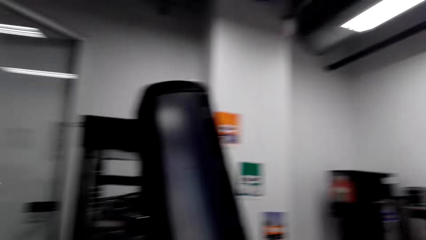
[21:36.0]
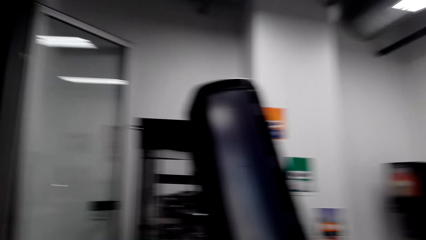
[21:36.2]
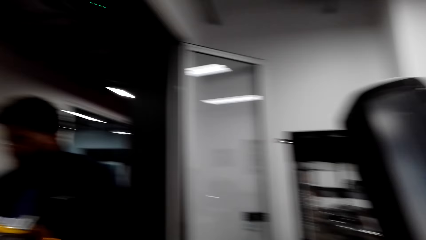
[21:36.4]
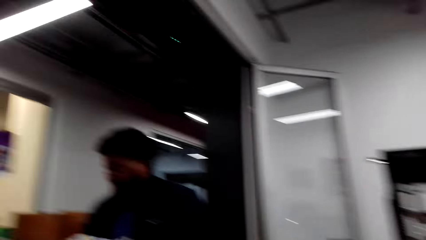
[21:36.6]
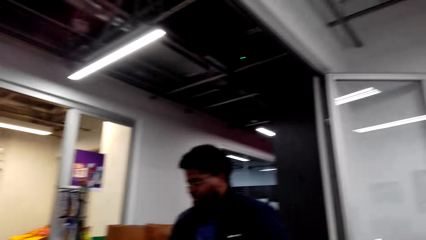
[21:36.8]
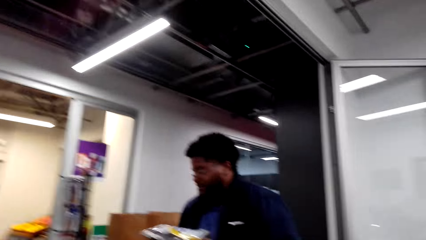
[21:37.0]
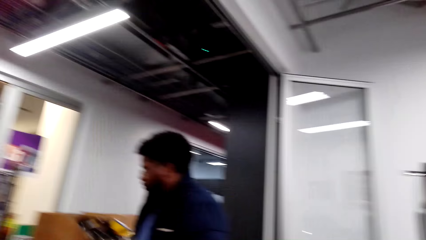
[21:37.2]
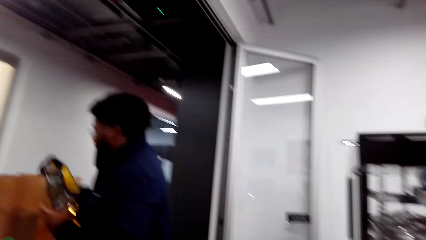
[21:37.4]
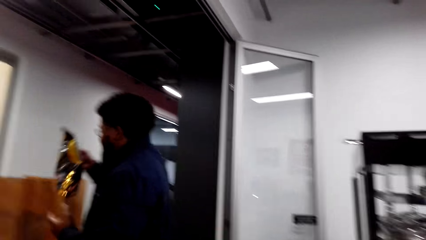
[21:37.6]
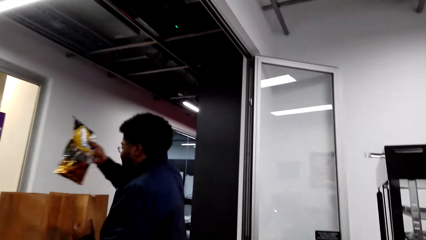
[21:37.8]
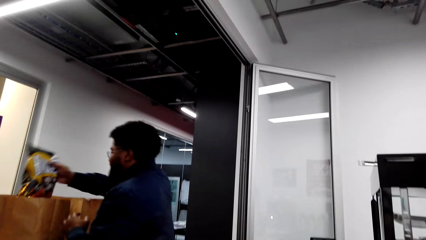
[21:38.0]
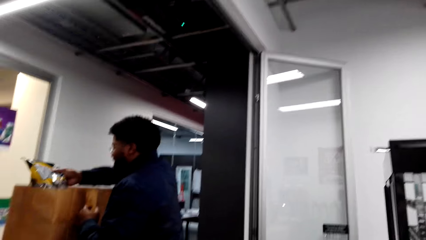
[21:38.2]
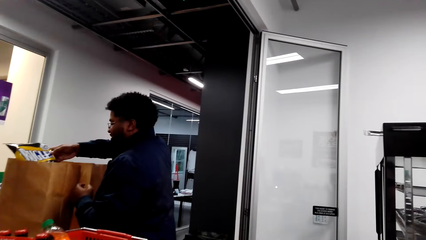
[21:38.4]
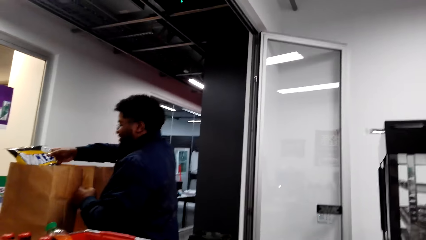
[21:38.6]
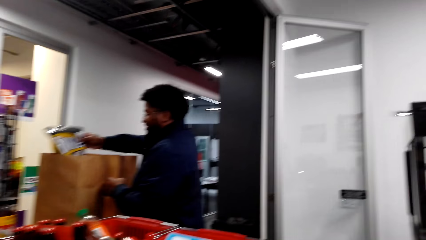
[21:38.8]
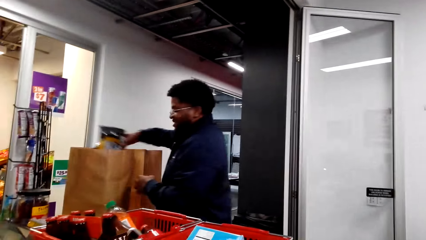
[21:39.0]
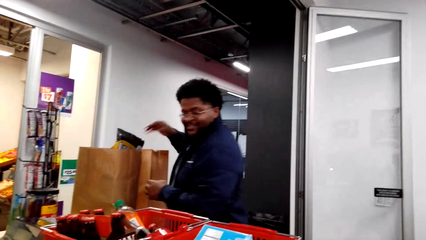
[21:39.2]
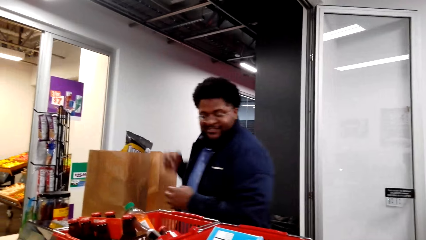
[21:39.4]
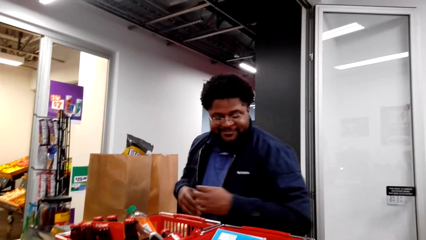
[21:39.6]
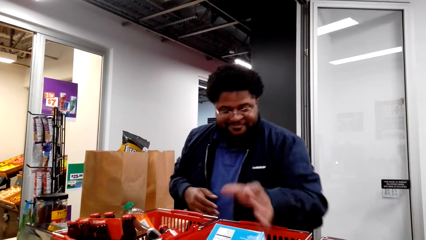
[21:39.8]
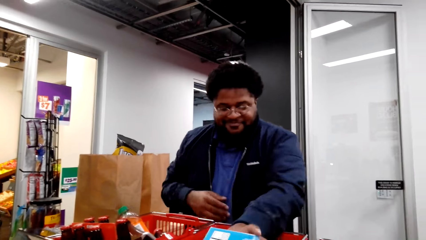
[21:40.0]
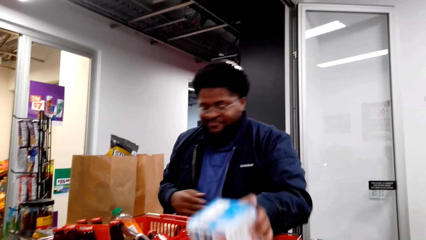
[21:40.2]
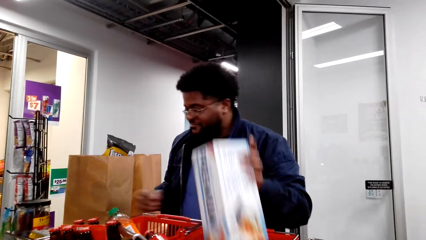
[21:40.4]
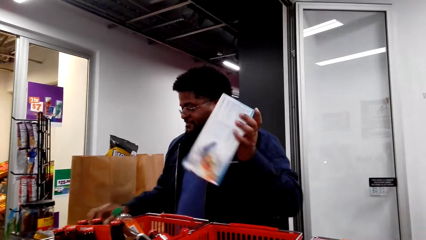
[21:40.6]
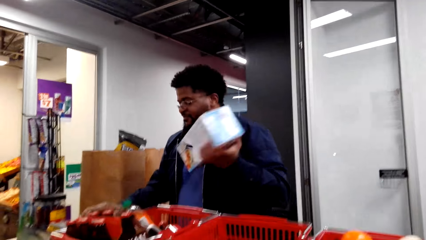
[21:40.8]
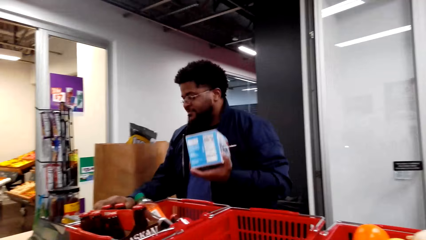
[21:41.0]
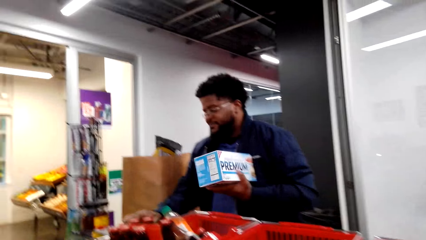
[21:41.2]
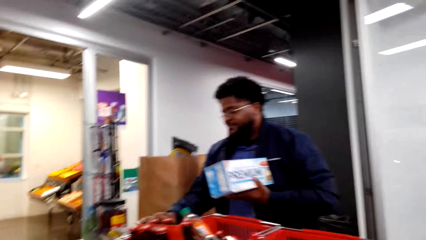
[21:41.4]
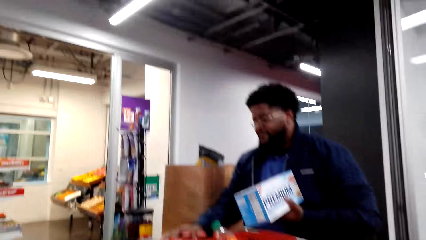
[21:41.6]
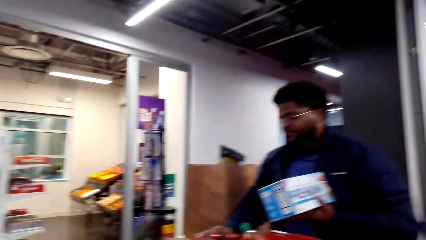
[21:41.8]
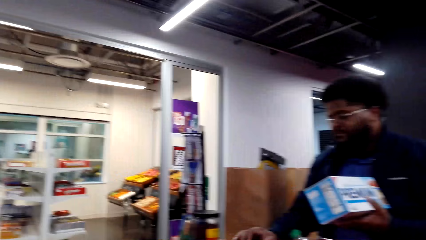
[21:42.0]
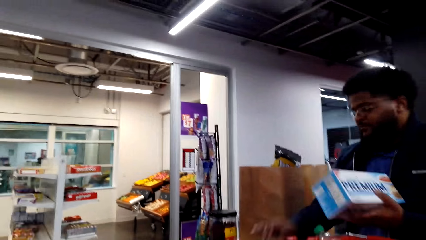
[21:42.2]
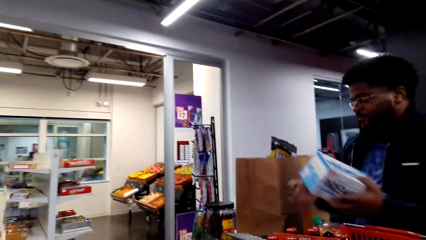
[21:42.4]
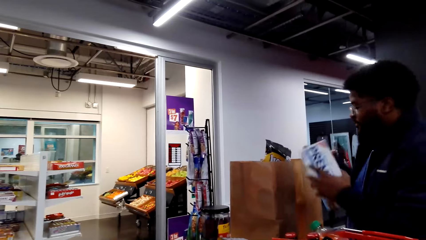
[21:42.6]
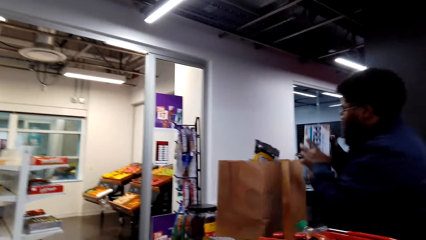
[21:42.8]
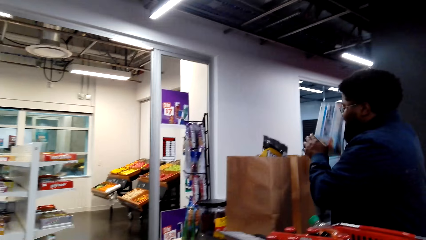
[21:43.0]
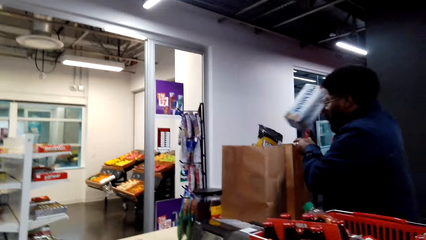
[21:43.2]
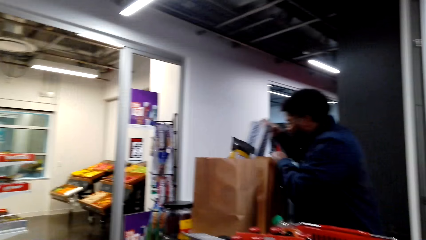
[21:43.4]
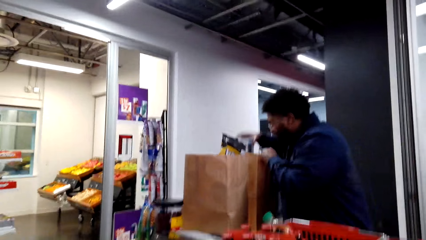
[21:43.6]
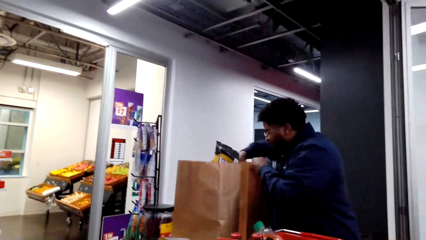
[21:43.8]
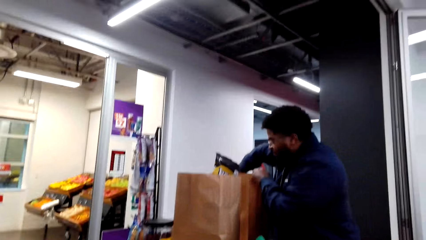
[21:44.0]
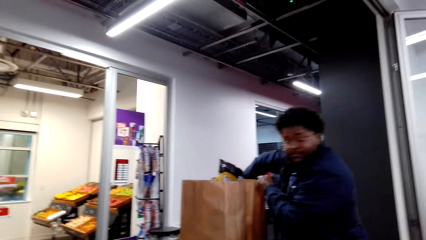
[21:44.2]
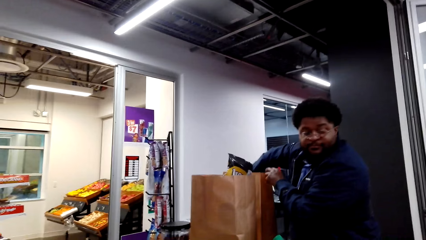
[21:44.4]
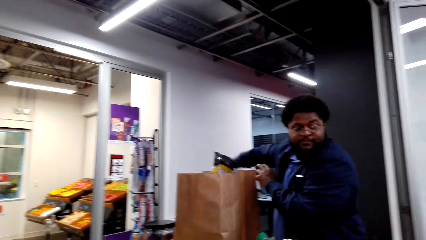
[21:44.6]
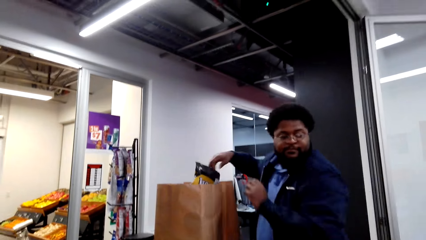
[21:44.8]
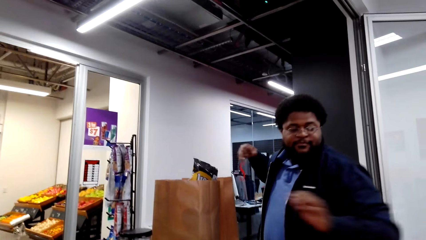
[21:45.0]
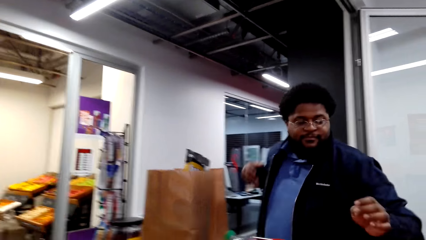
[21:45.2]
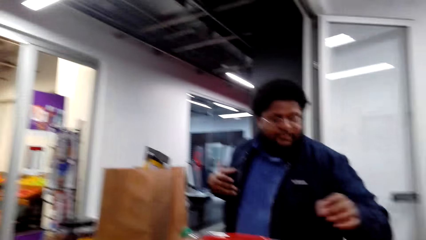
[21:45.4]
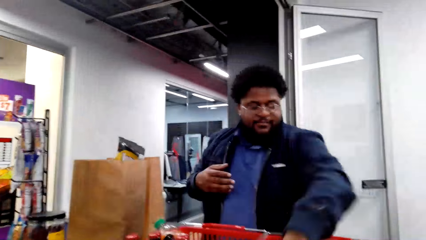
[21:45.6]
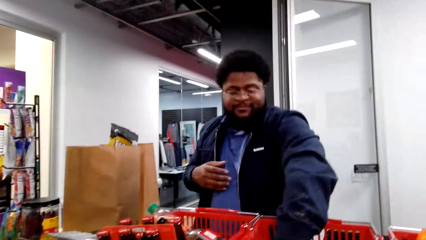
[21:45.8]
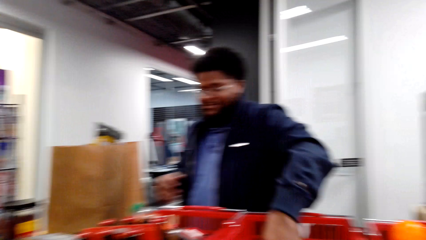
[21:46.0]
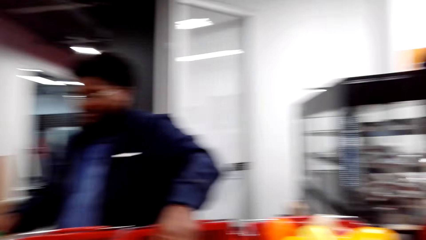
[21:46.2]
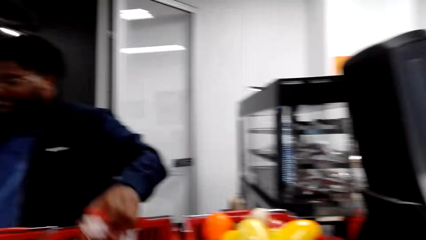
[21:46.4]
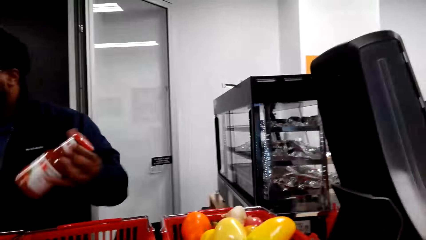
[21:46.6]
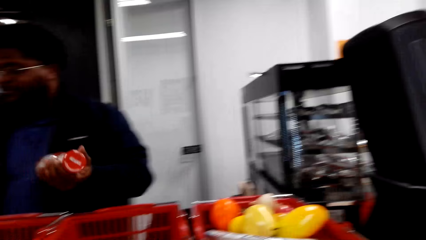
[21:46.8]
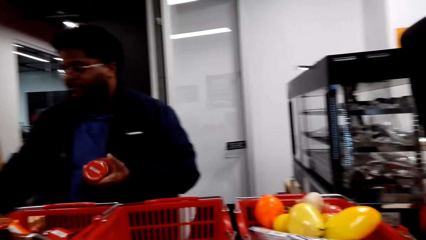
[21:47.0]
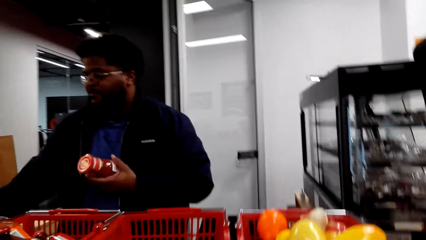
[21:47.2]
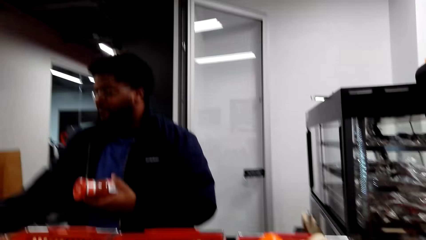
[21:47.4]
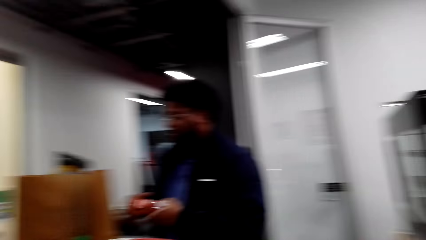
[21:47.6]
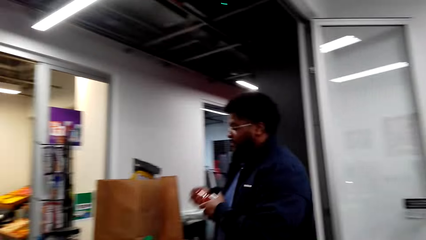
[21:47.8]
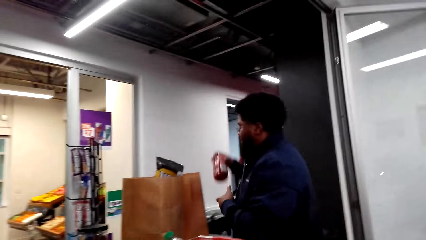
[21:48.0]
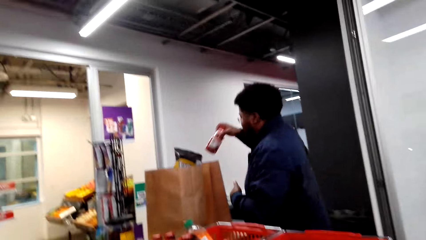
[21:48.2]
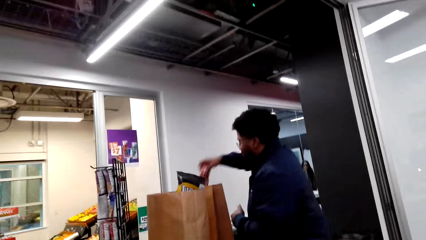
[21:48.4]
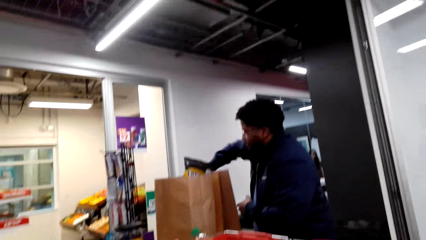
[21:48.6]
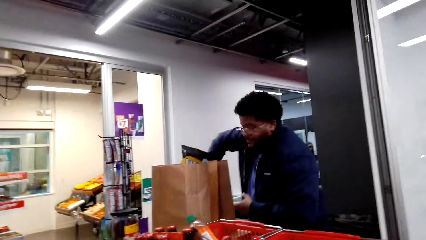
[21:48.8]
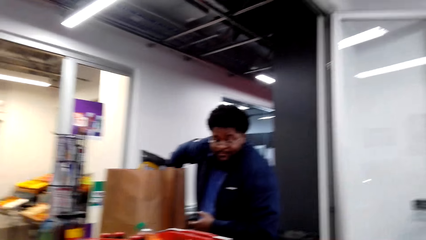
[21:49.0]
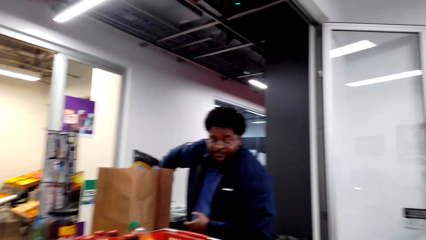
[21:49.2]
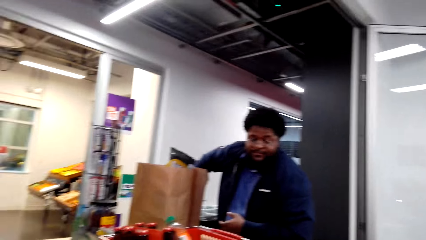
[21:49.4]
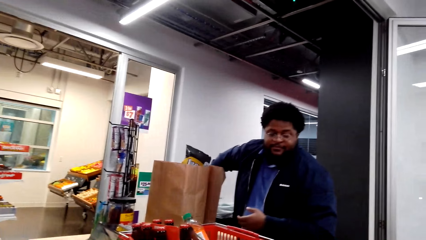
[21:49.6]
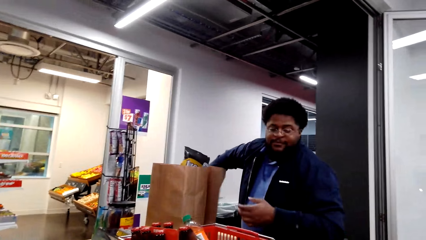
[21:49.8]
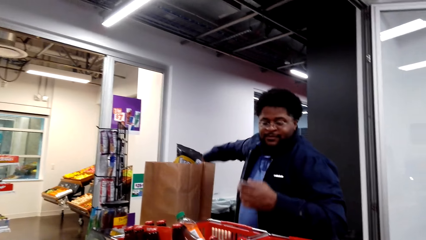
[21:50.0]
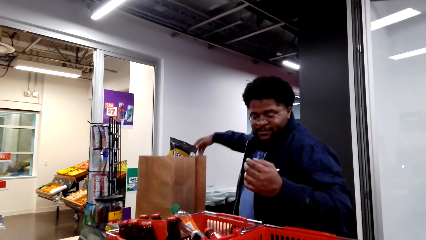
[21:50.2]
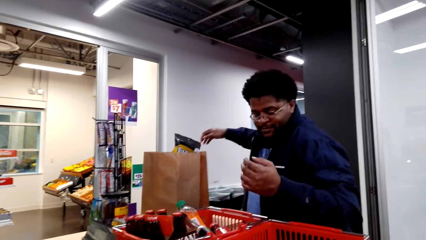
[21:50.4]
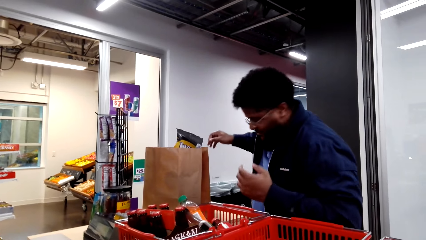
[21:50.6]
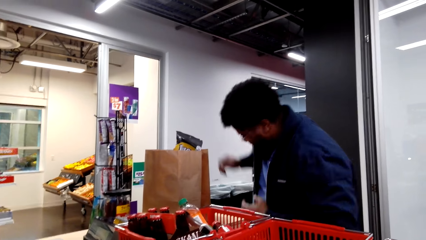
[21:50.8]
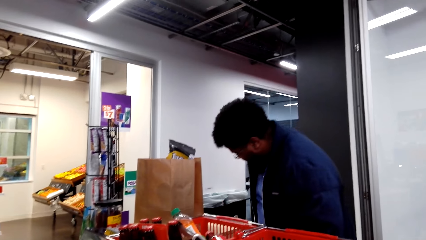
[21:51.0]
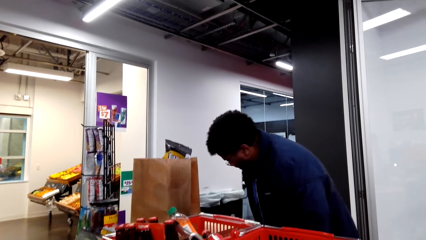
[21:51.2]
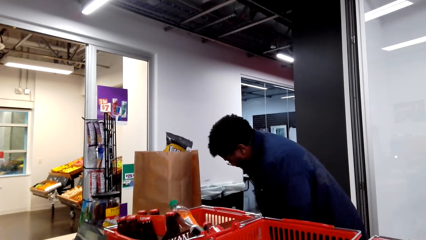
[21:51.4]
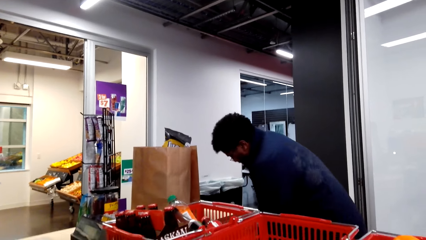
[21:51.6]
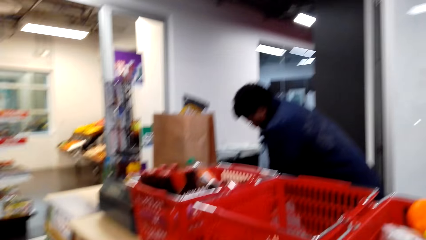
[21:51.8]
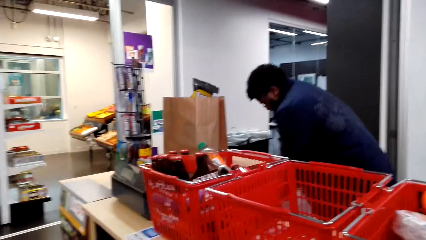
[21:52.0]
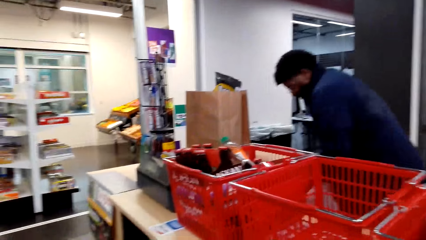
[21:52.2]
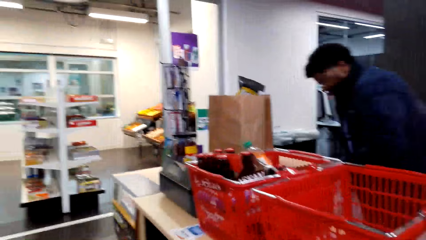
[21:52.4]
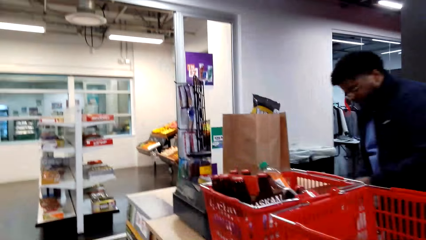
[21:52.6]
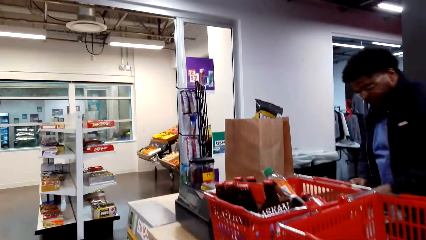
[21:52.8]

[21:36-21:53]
A cashier operates the cash register machine. The cashier passes the bugles to the right hand and puts the bugles in the paper bag. The cashier picks up the premium box and operates the cash register machine. The cashier passes the premium box to the right hand, holds the paper bag and puts the premium box in the paper bag. The cashier picks up the Herdez and operates the cash register machine. The cashier passes the Herdez to the right hand and puts the Herdez in the paper bag. The cashier picks up a plastic paper.
